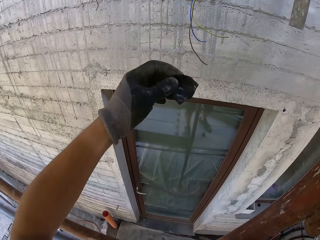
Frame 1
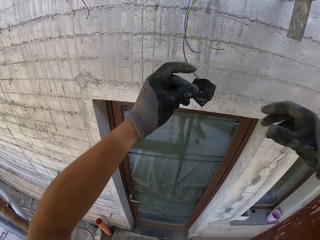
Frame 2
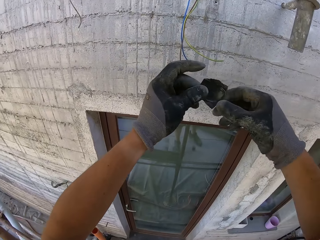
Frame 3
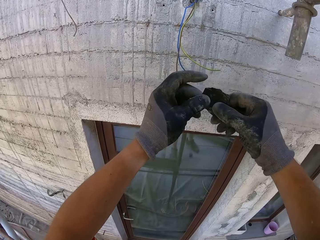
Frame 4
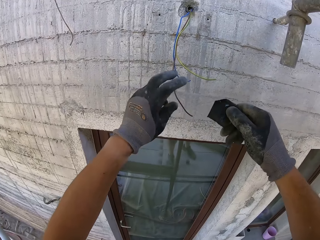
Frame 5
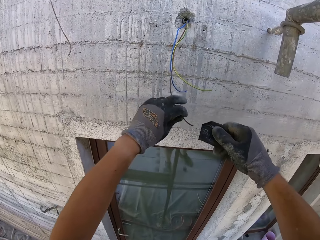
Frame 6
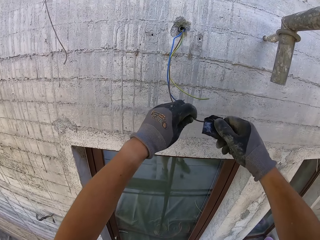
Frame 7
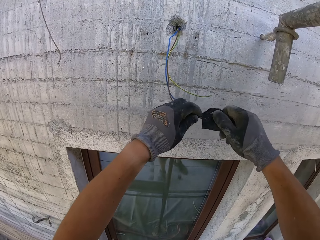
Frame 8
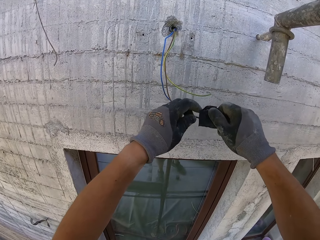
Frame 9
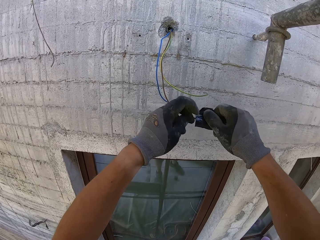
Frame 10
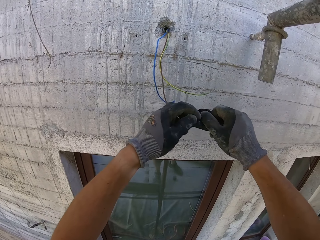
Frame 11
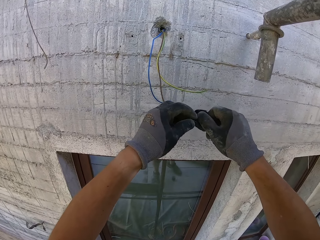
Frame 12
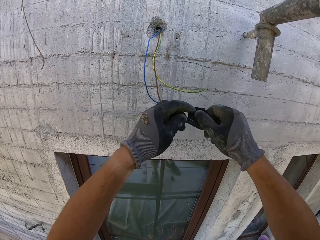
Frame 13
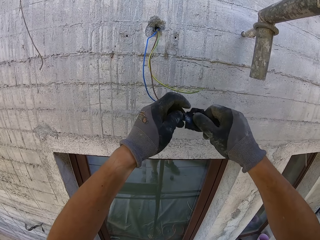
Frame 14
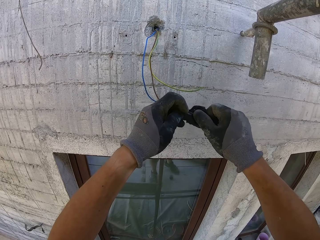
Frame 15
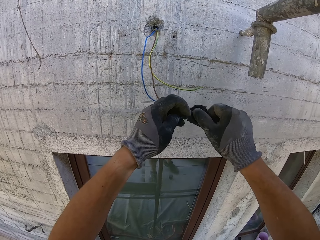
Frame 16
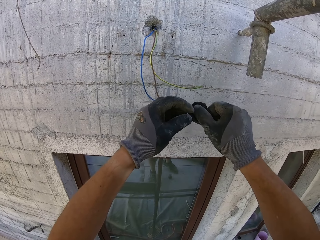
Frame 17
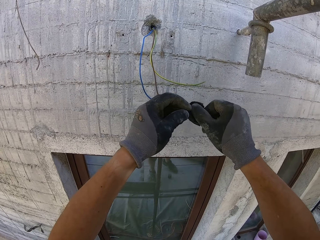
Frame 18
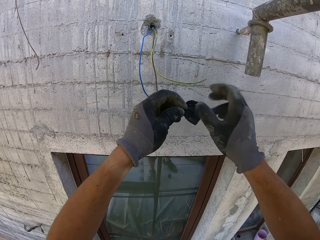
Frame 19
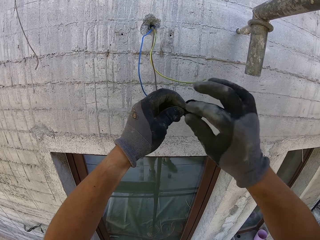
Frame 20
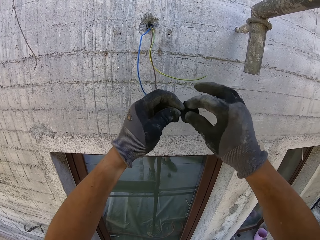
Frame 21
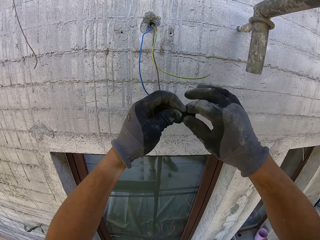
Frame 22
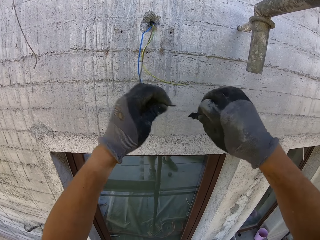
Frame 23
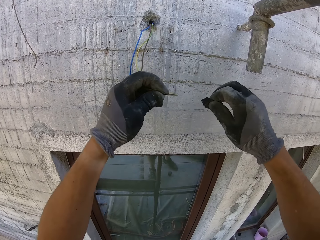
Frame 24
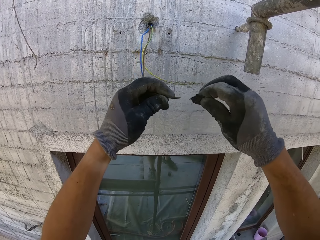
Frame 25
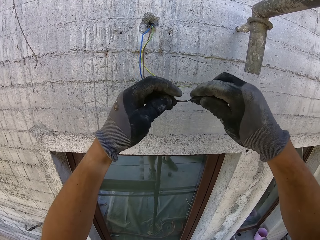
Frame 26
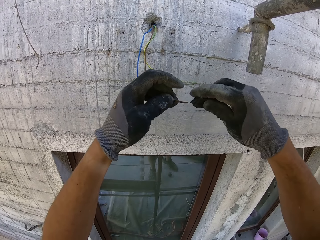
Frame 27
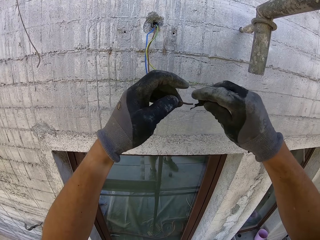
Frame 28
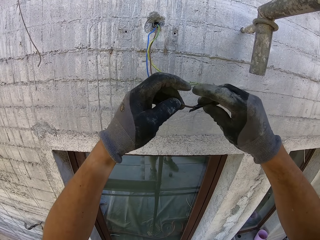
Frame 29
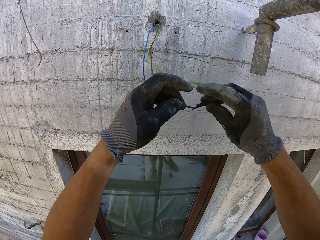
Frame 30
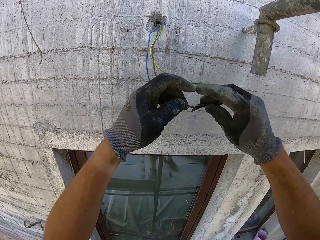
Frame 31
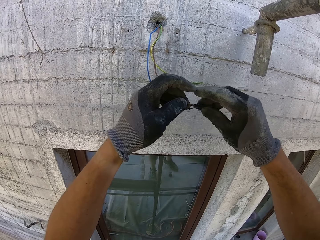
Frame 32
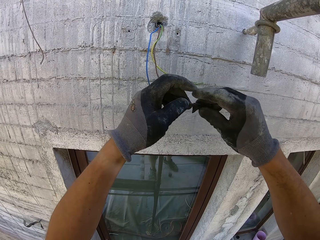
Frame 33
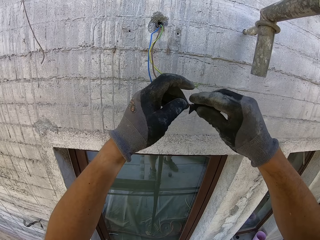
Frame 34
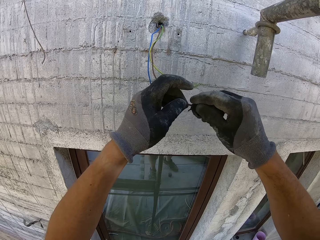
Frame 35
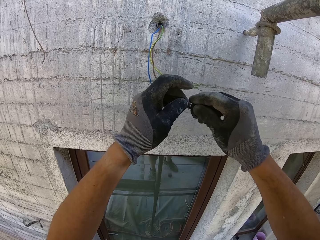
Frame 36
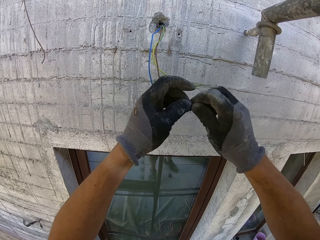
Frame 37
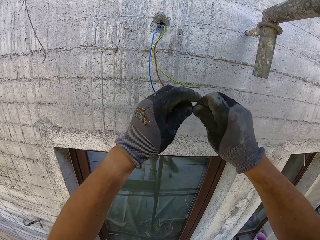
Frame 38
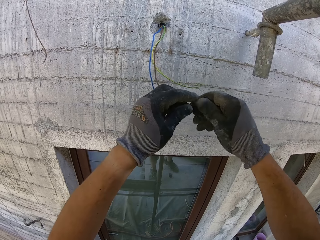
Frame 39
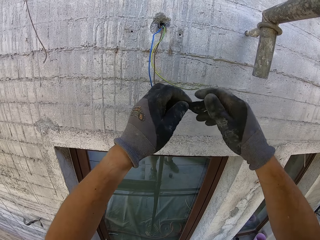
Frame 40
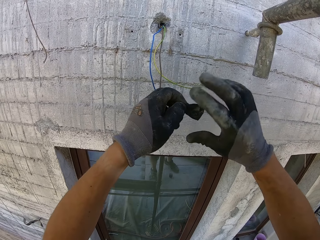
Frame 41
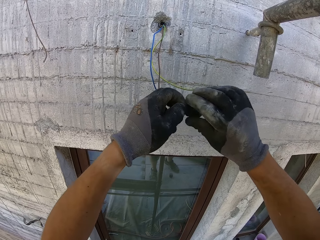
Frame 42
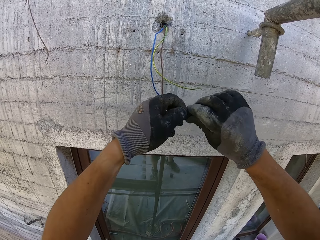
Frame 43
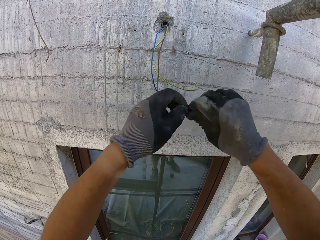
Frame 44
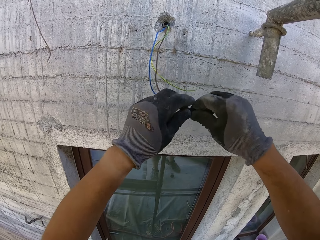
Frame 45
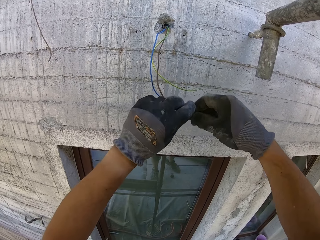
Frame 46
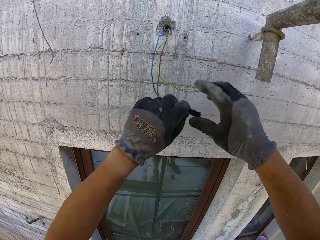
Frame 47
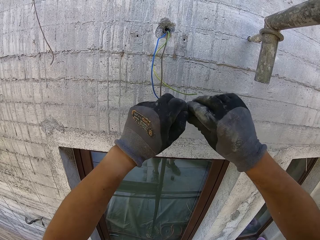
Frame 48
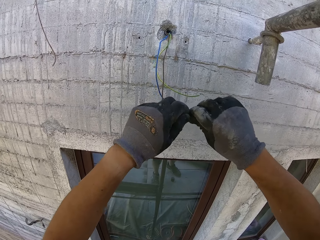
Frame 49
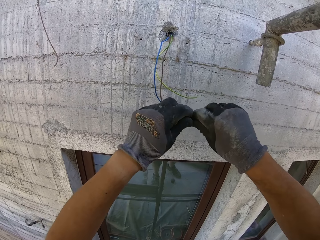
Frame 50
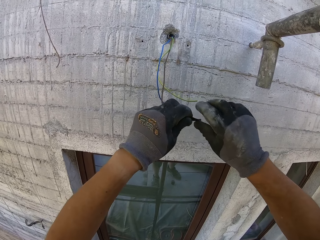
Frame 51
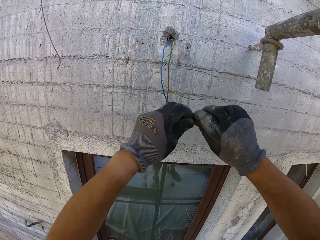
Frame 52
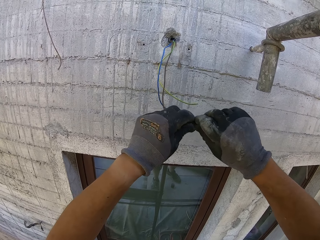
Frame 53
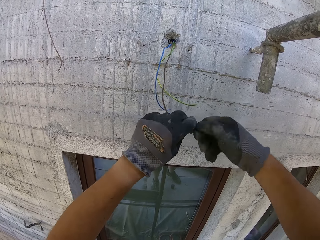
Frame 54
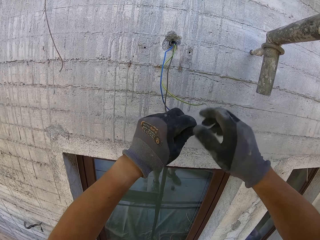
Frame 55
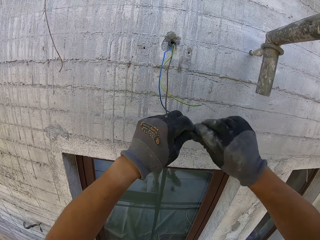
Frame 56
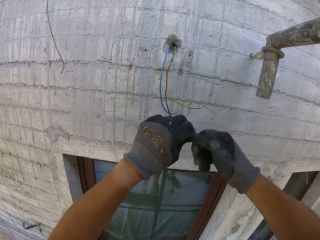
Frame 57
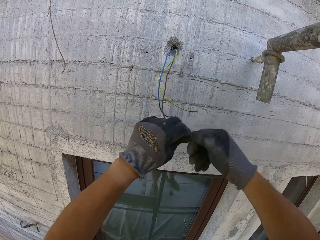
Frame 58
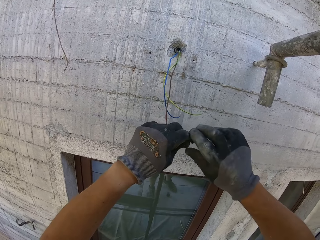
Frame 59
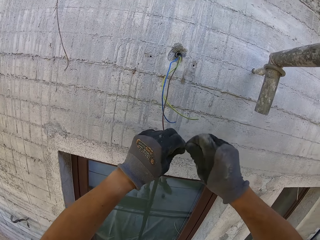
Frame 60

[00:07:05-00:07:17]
The camera wearer puts the black tape on the wires.

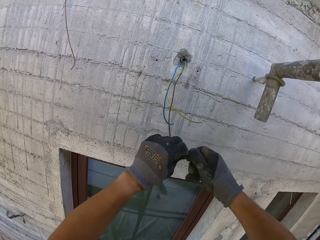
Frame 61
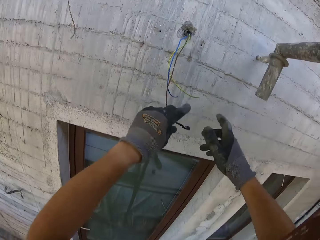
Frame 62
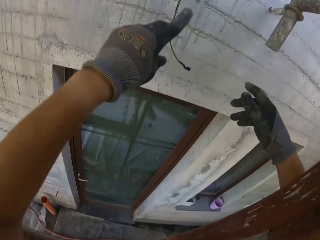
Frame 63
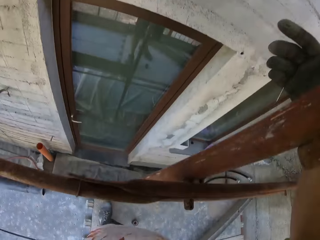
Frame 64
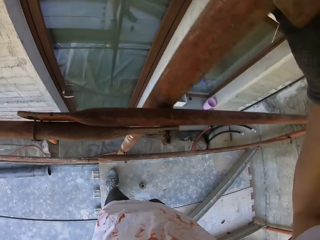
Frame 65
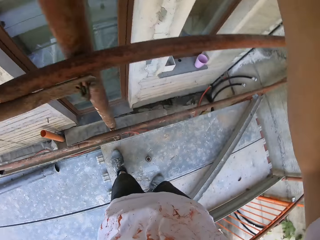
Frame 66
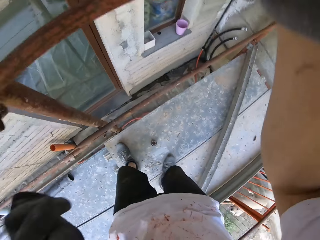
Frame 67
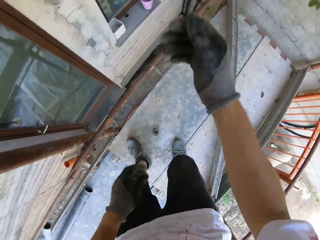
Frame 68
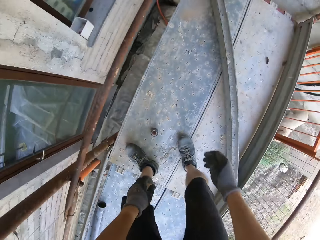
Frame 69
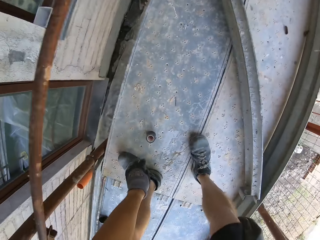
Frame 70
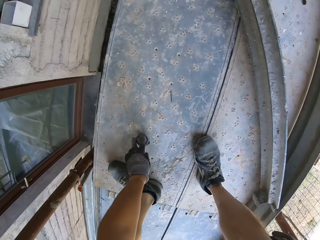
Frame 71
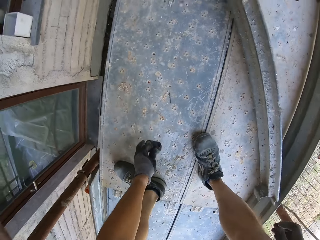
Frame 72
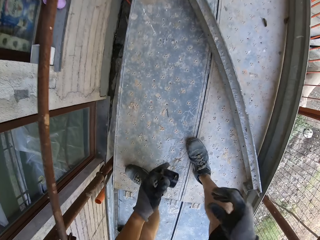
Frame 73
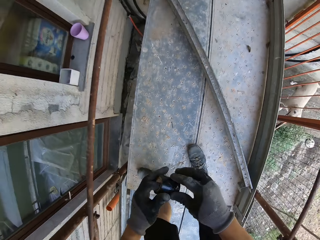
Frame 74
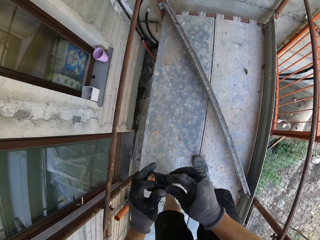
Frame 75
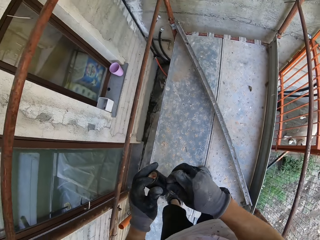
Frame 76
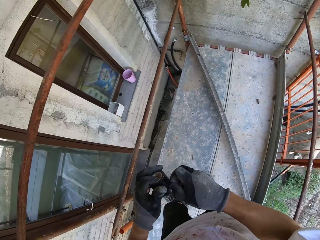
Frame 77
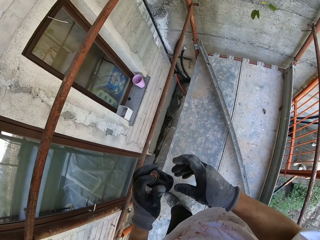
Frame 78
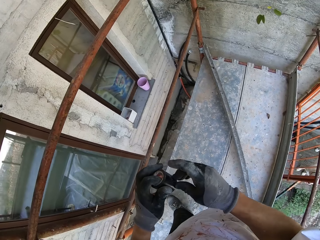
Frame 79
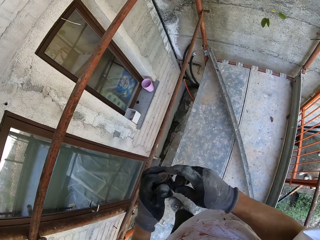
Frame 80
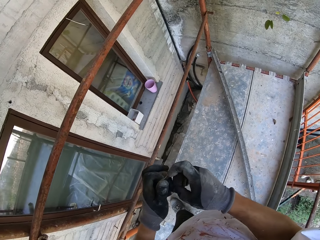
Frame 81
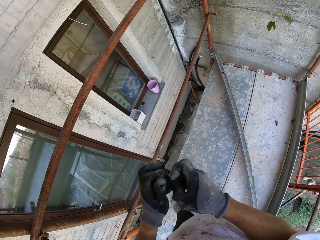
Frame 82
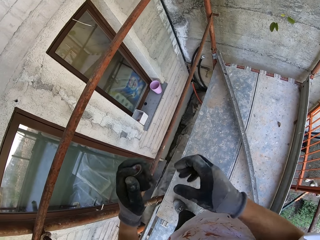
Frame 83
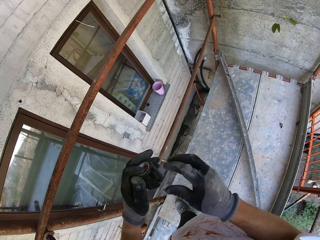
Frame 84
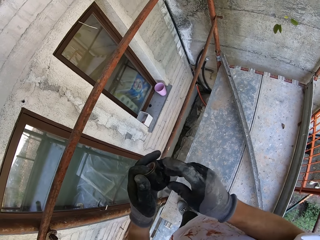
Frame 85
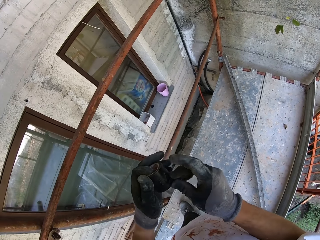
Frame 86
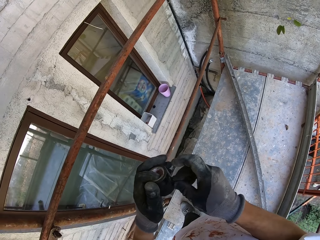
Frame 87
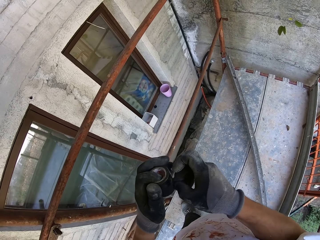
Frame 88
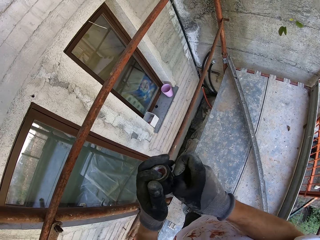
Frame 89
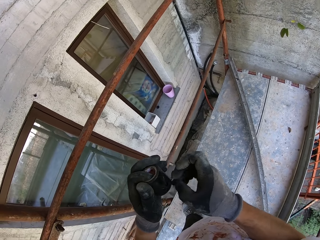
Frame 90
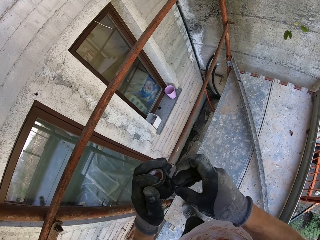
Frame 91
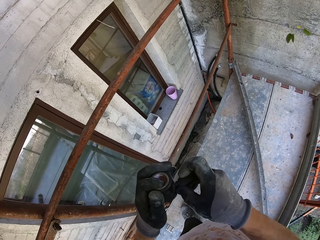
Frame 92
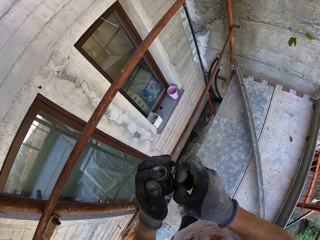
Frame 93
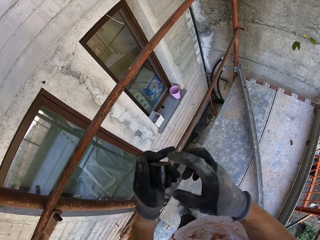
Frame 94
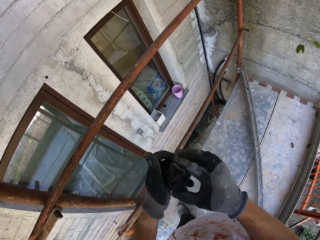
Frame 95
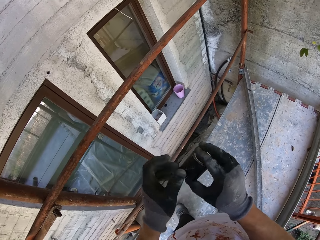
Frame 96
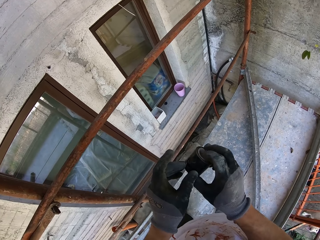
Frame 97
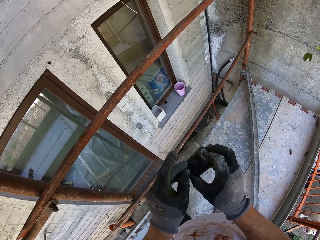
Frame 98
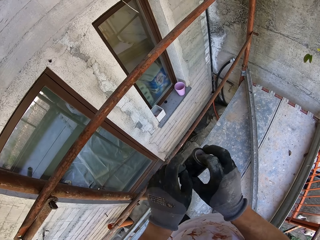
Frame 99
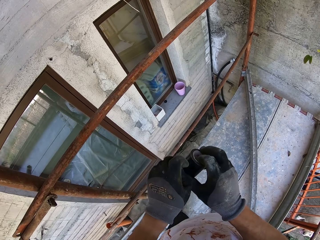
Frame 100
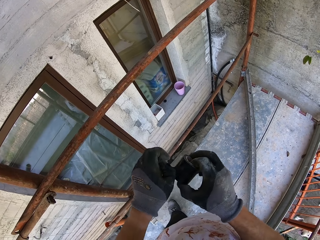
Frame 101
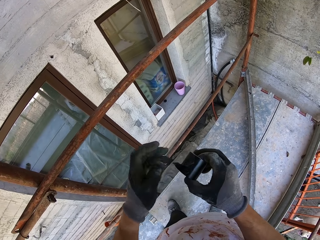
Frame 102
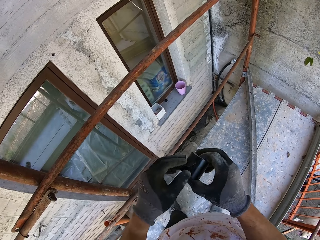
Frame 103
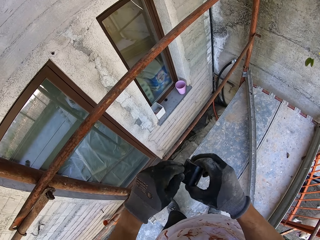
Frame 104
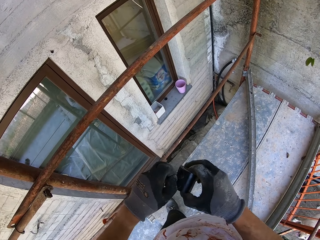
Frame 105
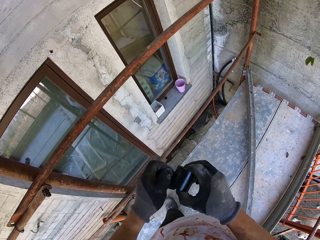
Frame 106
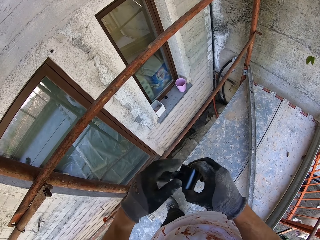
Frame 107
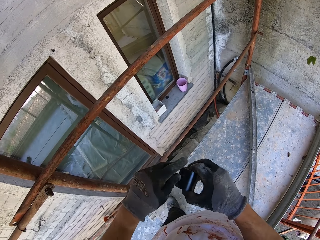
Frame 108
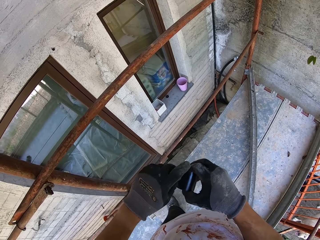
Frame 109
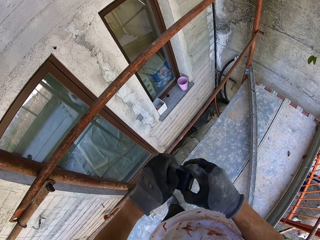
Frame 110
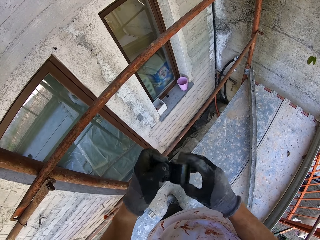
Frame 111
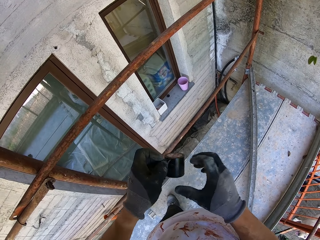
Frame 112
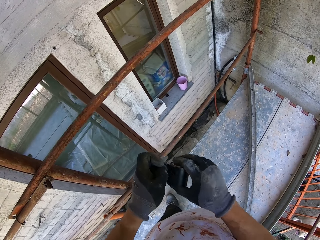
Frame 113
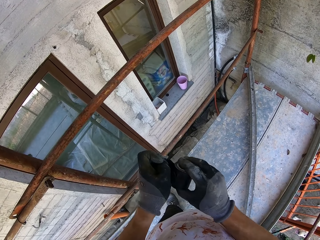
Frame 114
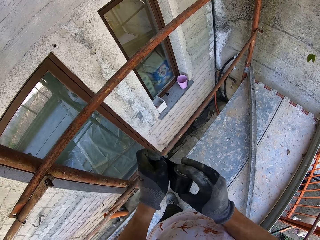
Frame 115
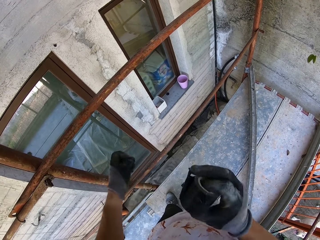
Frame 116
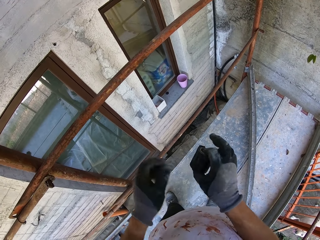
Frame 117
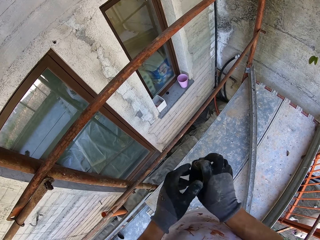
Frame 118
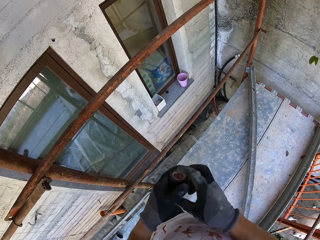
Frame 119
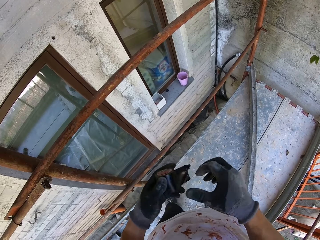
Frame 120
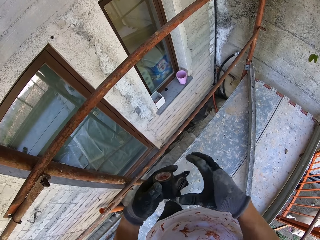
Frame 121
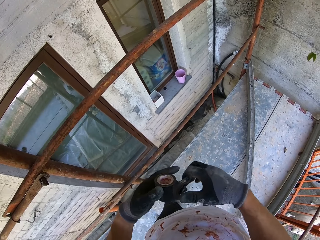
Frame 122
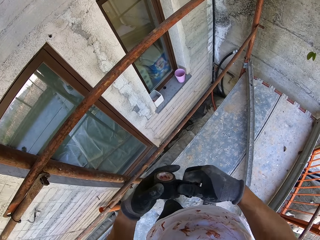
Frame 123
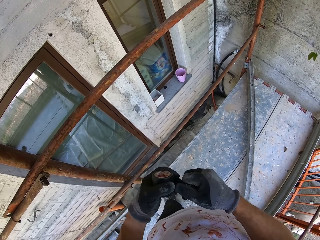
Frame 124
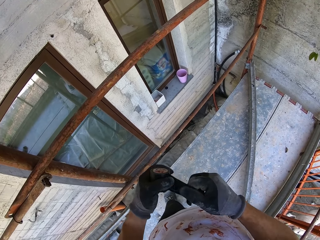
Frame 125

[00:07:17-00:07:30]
The camera wearer picks up the black tape. They cut a piece of the black tape. They remove a cell tape.
